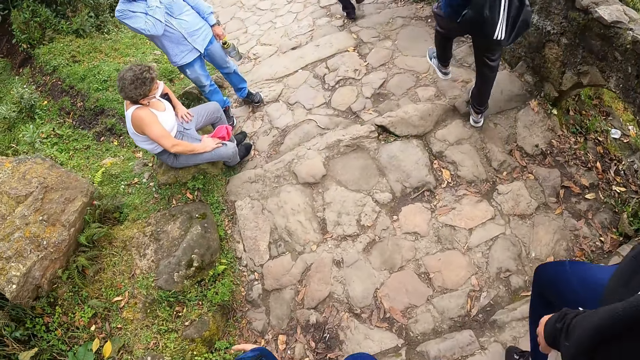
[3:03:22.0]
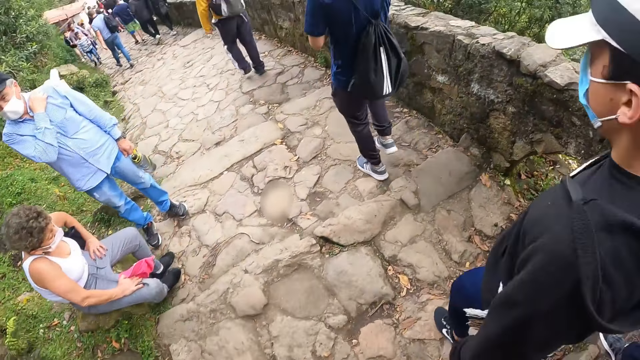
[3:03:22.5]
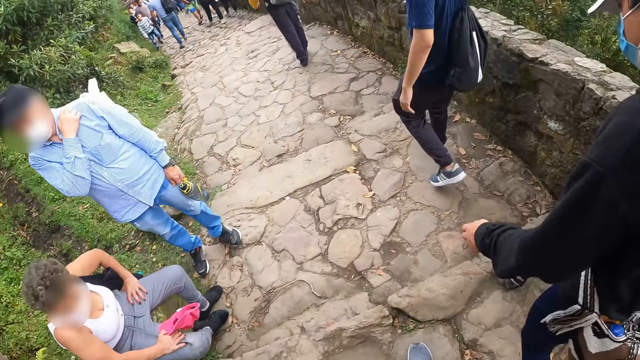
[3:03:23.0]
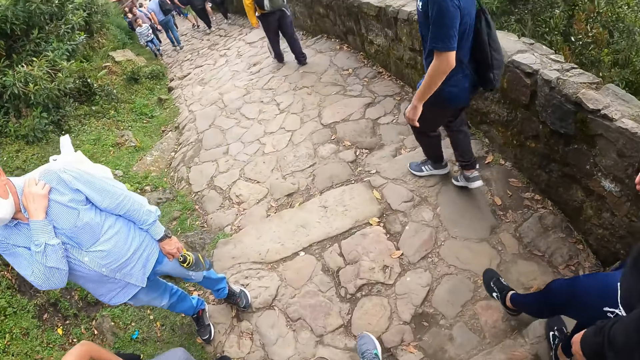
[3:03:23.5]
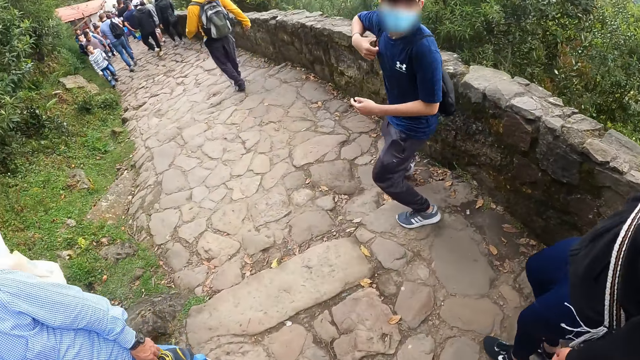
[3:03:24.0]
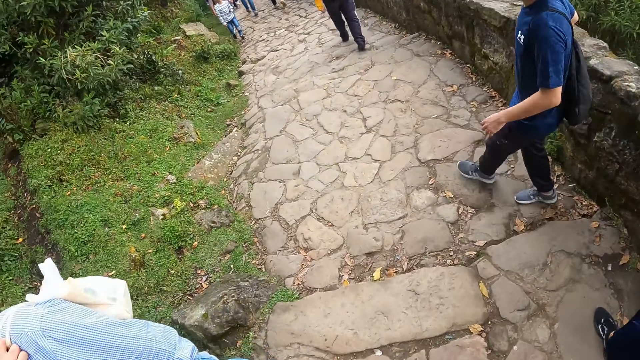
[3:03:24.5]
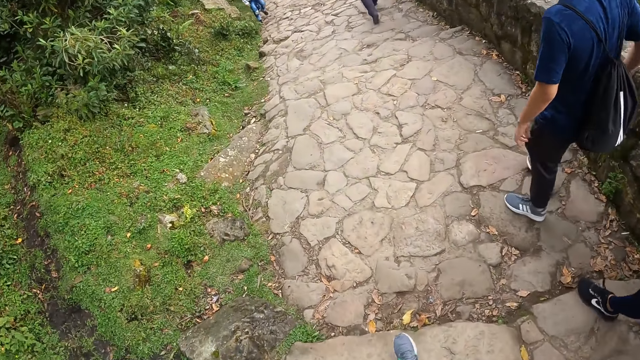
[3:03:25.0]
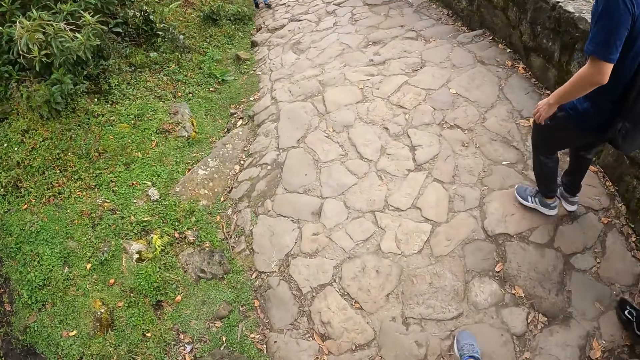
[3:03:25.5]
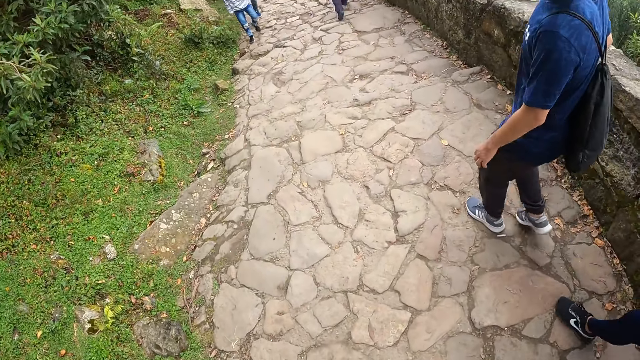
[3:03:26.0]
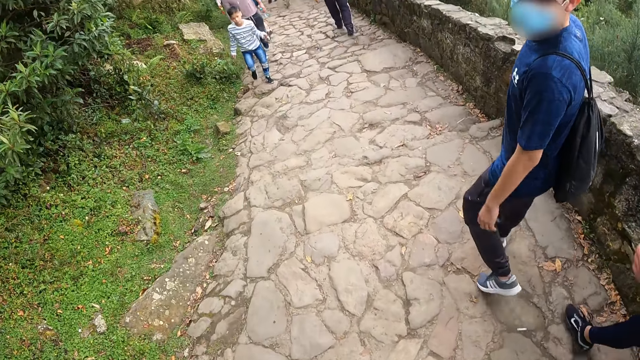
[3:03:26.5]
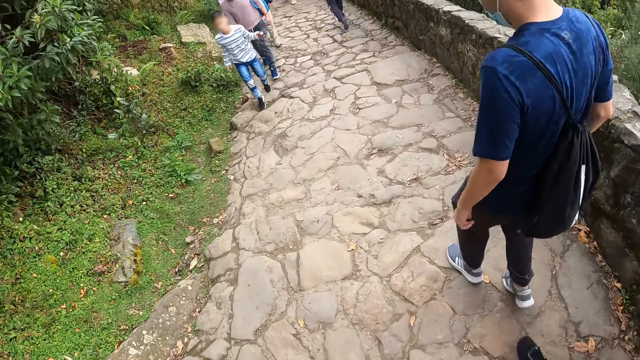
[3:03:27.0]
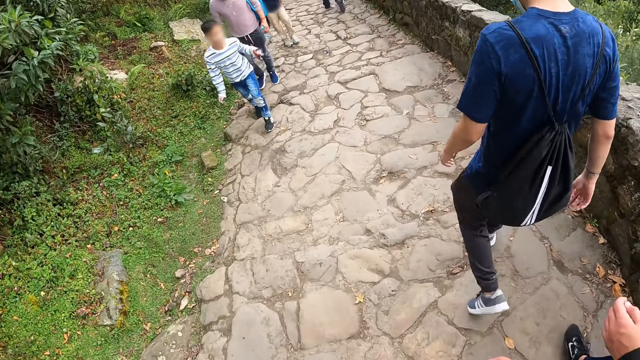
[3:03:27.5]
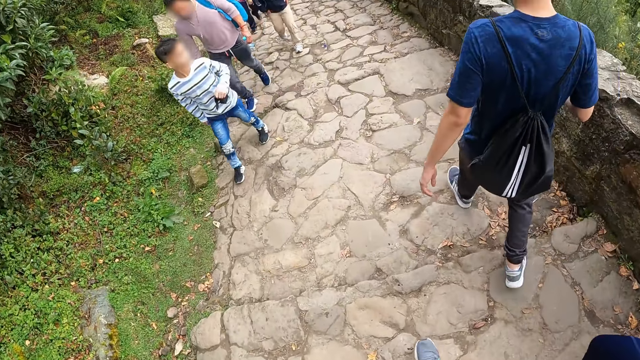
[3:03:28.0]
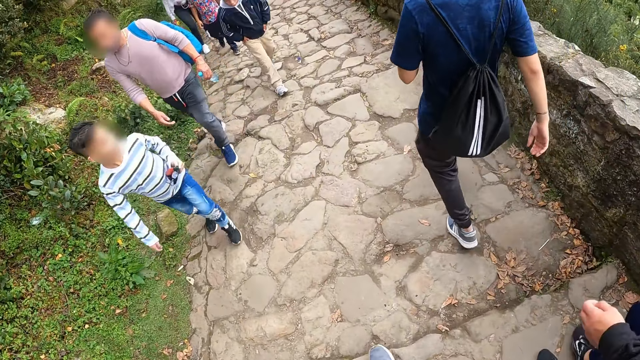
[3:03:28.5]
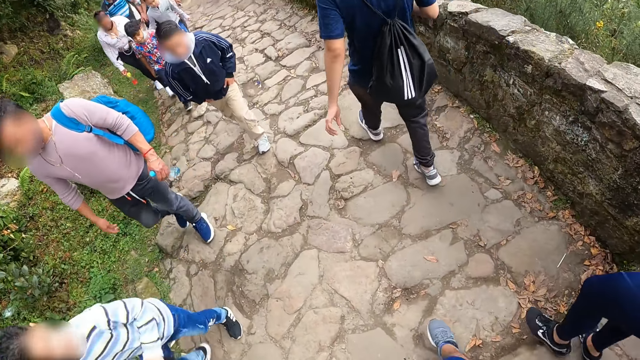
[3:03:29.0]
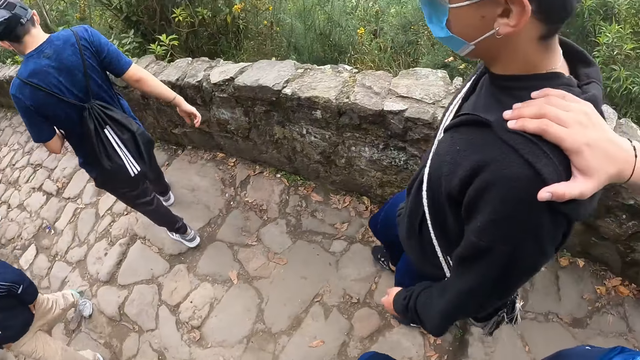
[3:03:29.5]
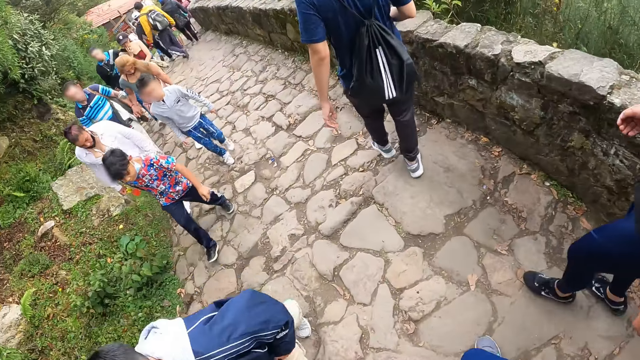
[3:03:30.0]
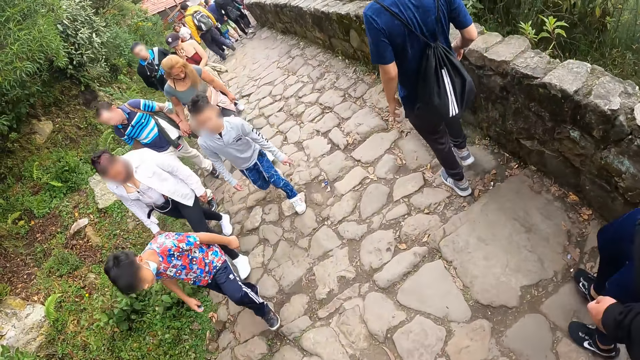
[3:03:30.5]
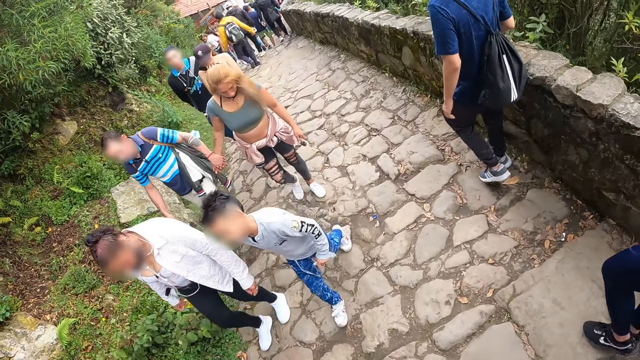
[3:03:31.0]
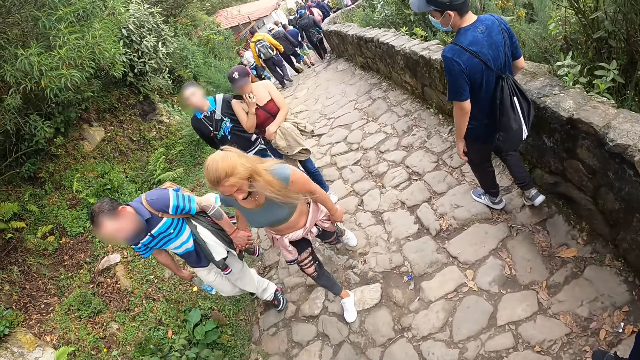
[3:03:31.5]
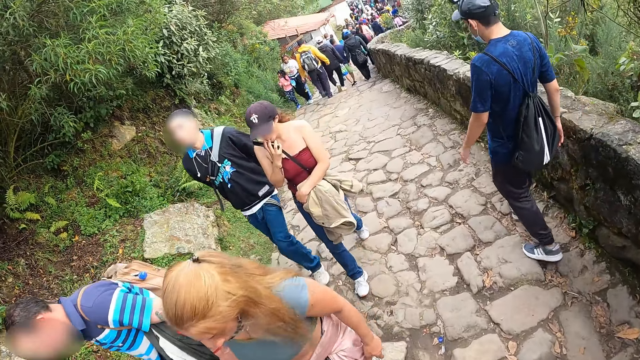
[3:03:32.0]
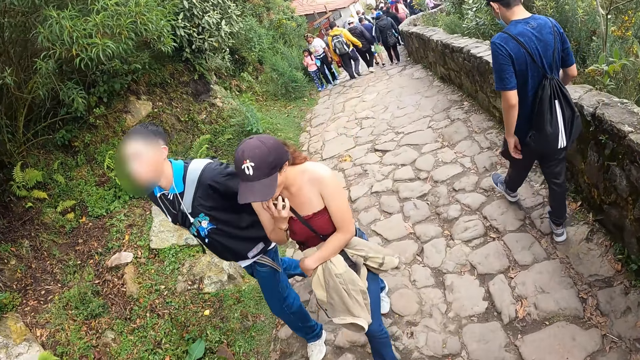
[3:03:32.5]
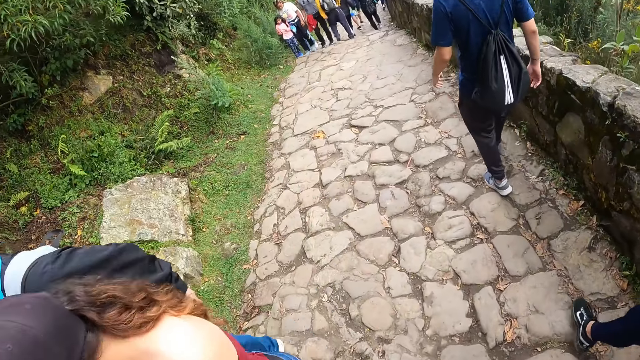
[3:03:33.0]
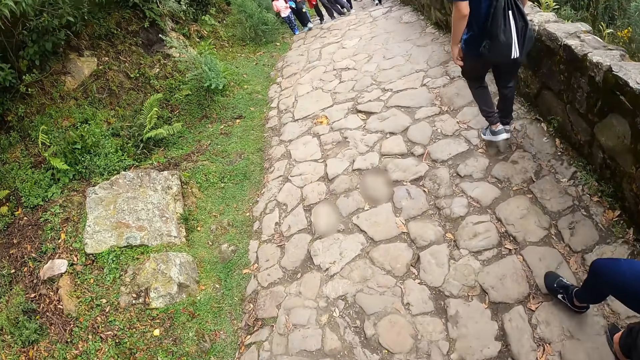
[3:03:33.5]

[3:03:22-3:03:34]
A person holds another person on the shoulder.

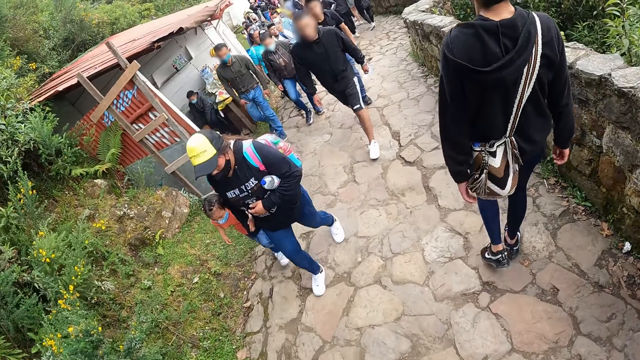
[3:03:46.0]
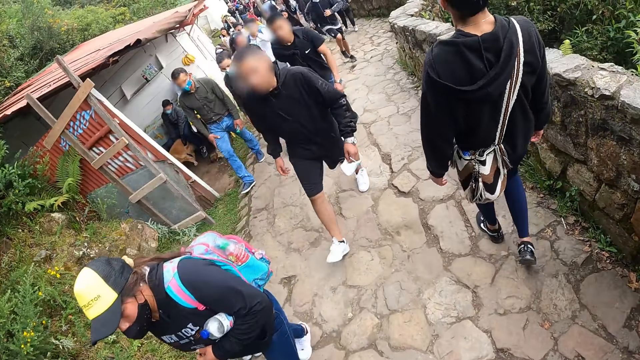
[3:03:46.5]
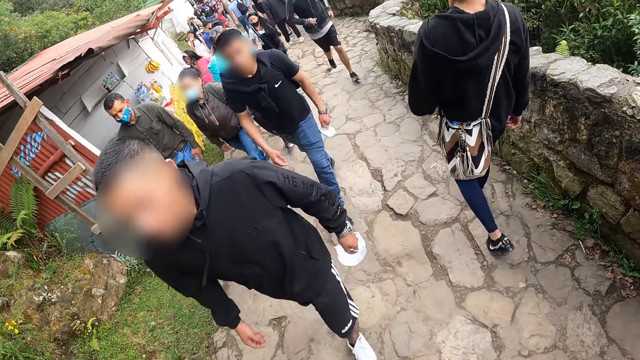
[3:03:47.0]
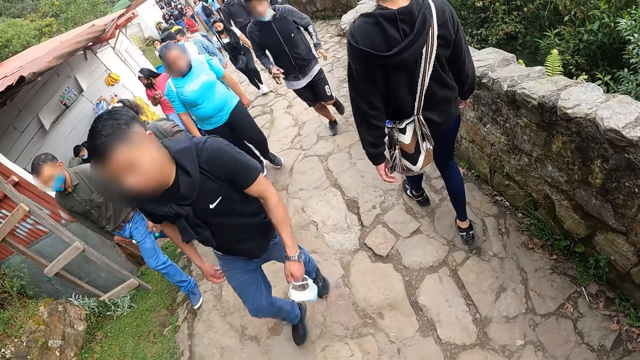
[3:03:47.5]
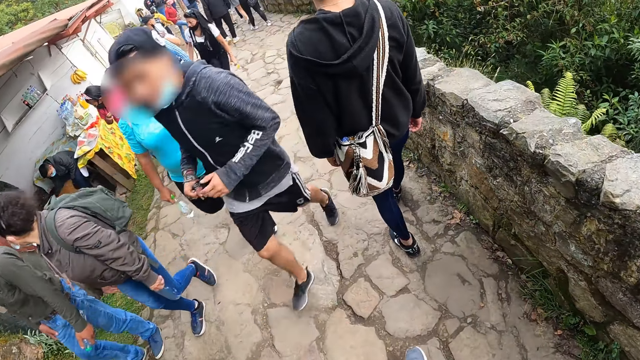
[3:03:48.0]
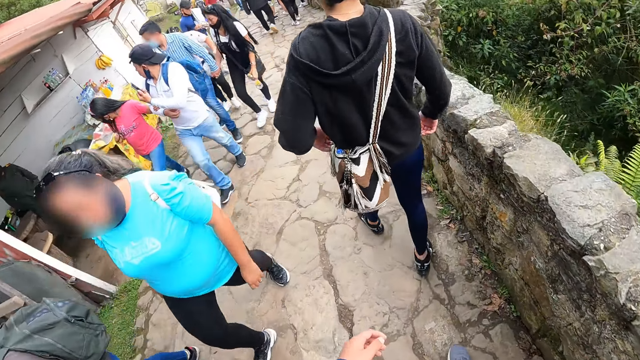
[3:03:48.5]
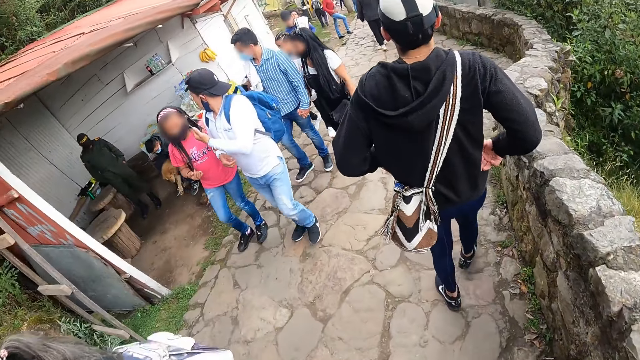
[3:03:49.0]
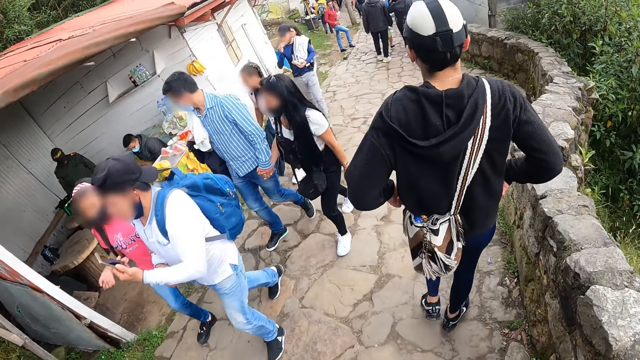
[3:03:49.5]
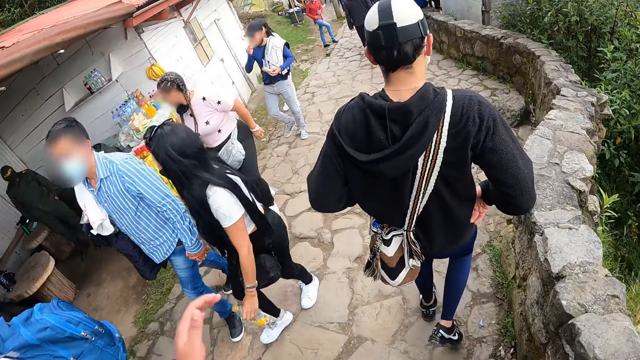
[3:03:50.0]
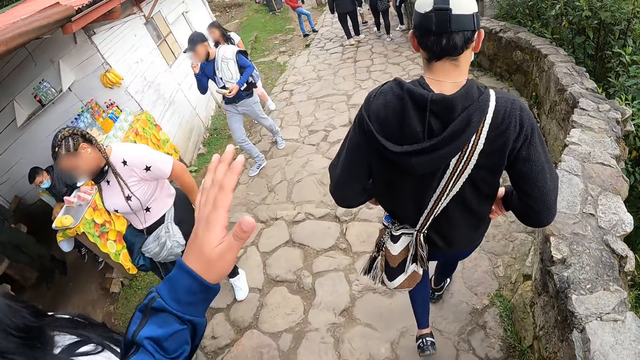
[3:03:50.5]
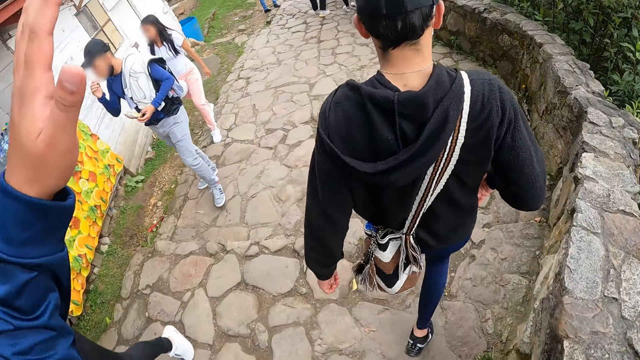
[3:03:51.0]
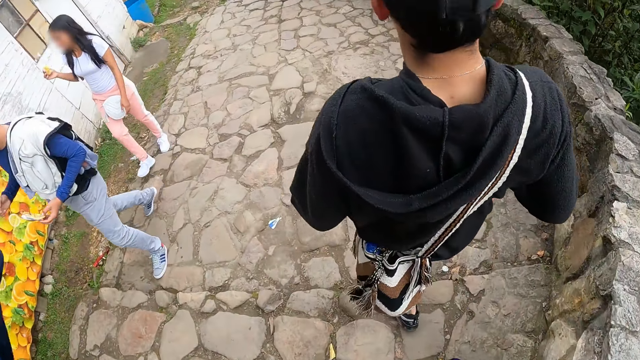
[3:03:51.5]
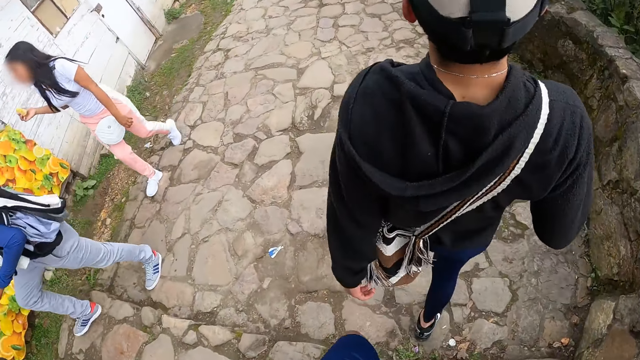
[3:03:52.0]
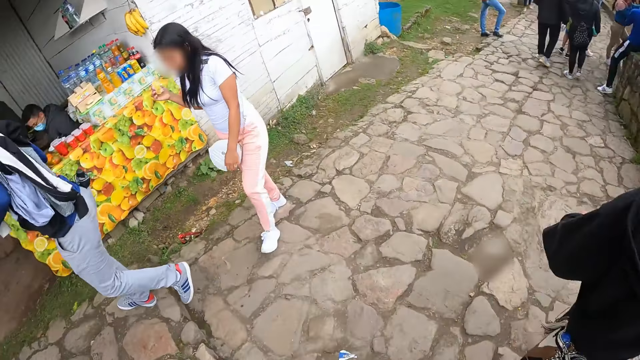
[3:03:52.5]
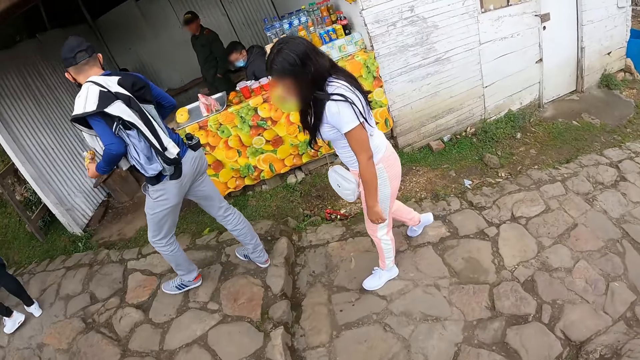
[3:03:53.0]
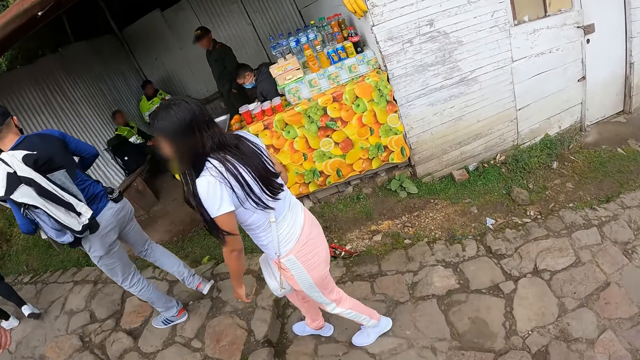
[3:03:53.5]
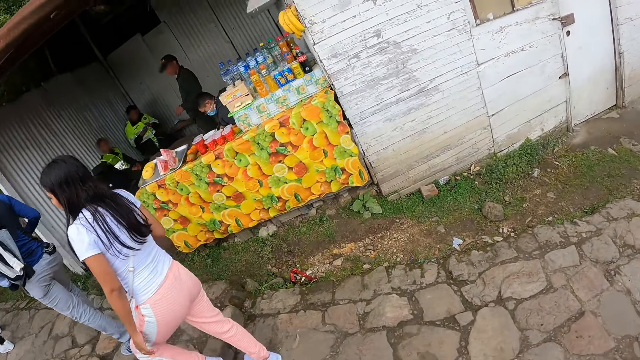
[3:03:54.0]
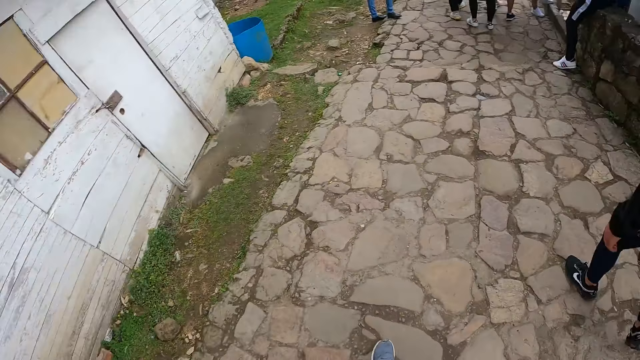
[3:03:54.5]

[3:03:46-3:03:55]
The man adjusts his jacket with both hands. The camera wearer raises his left hand. He gestures with the left hand. He looks towards a shop. He walks down the stairs.
